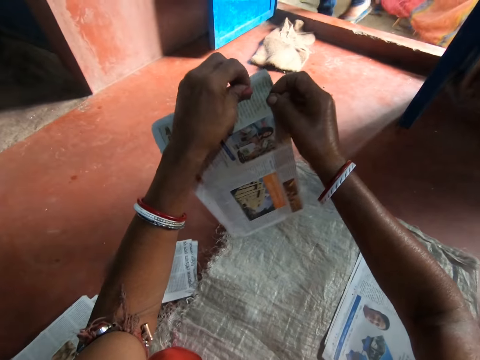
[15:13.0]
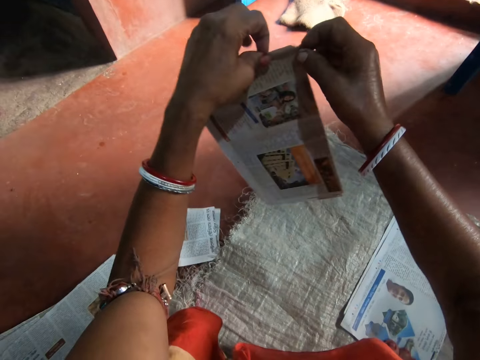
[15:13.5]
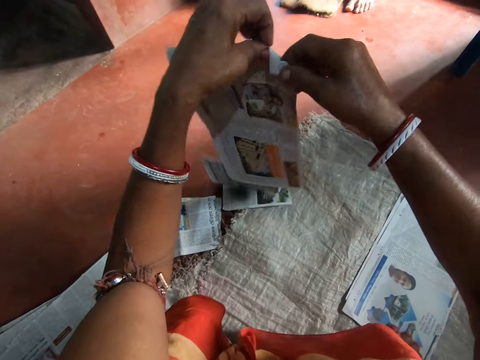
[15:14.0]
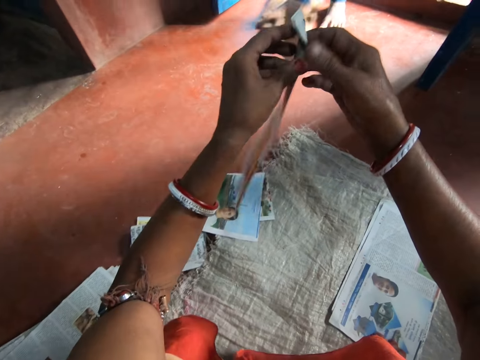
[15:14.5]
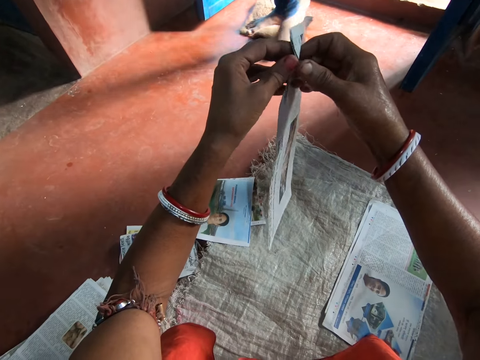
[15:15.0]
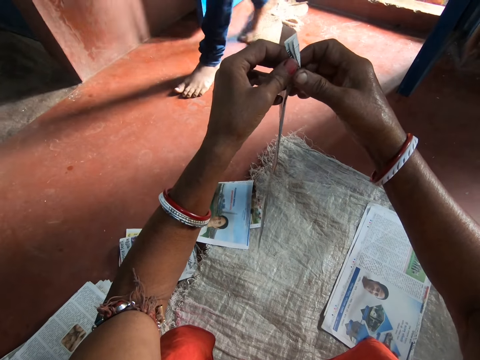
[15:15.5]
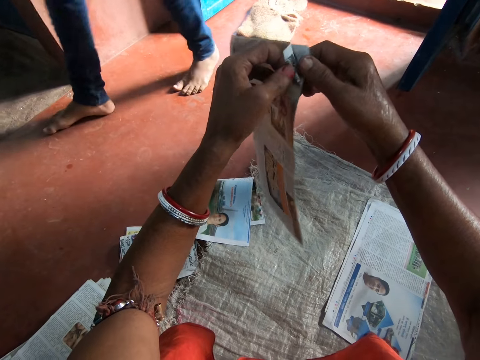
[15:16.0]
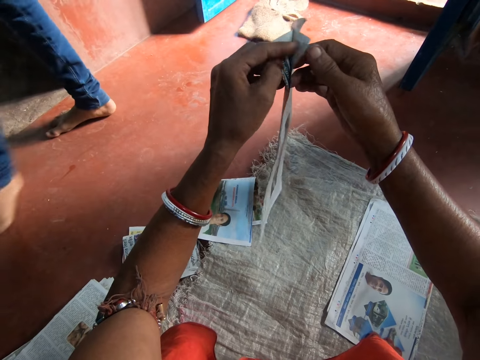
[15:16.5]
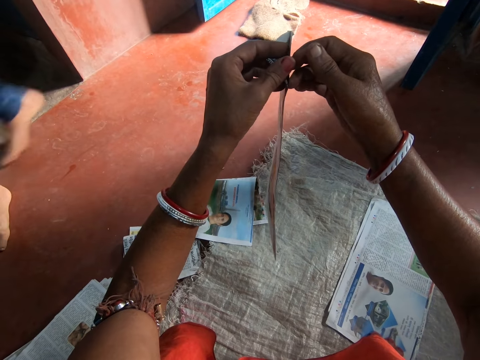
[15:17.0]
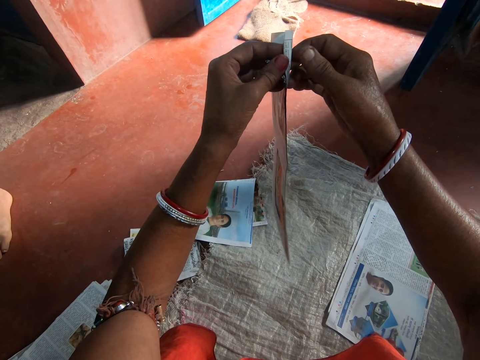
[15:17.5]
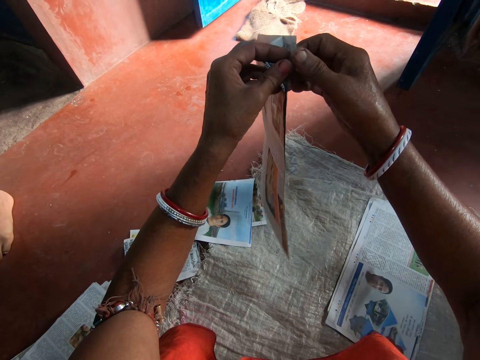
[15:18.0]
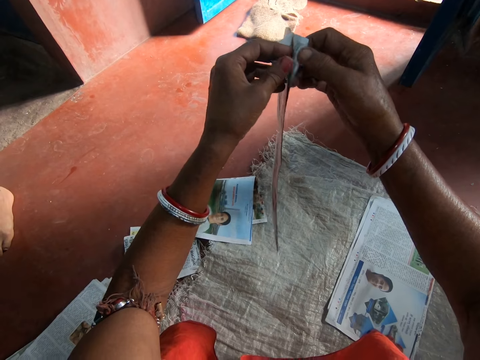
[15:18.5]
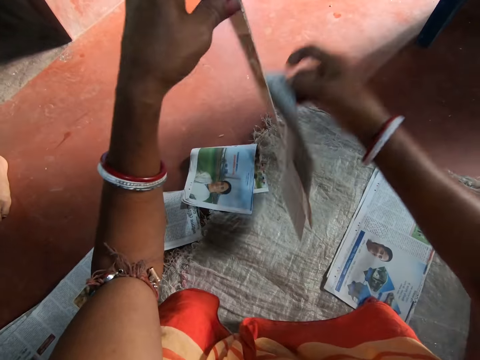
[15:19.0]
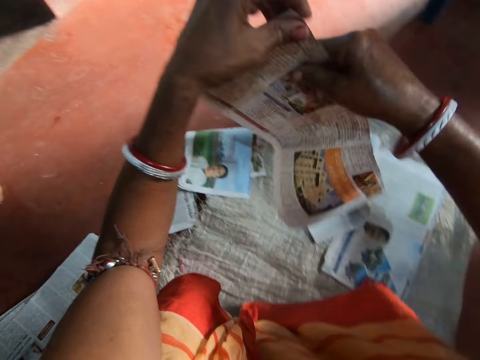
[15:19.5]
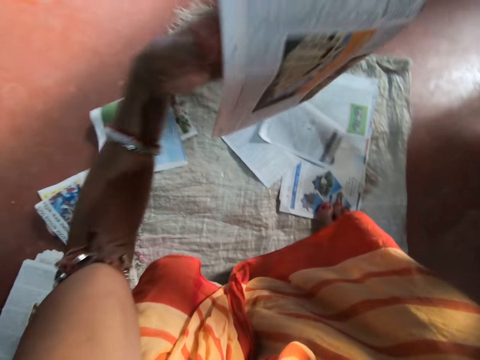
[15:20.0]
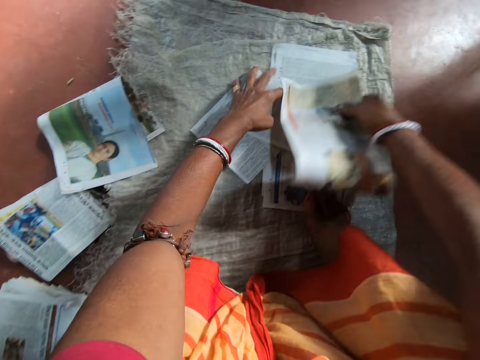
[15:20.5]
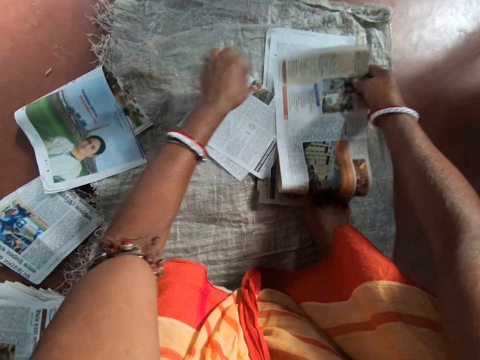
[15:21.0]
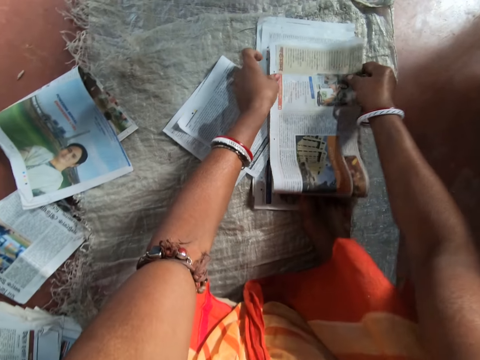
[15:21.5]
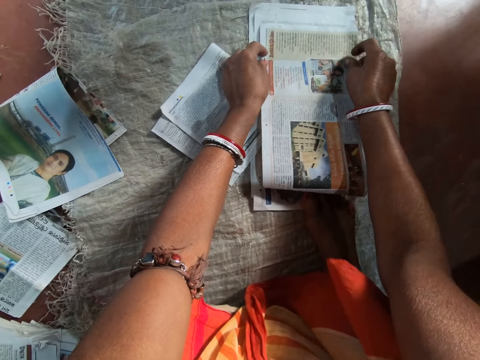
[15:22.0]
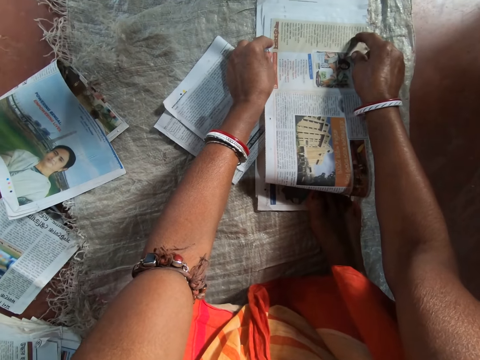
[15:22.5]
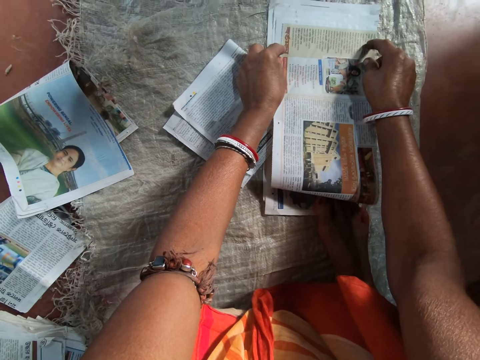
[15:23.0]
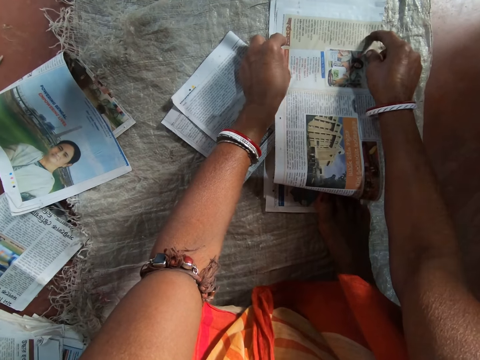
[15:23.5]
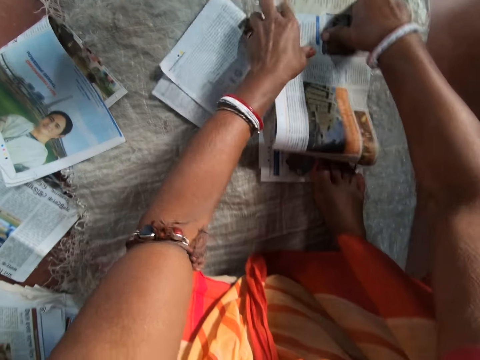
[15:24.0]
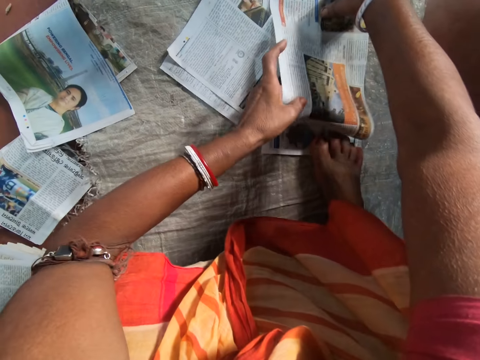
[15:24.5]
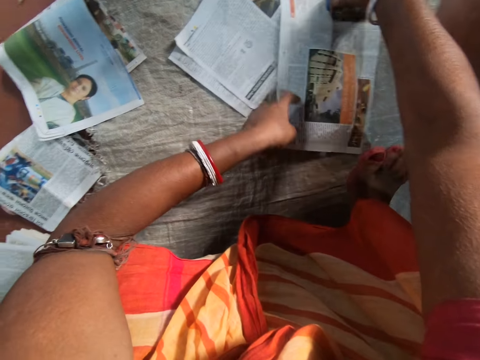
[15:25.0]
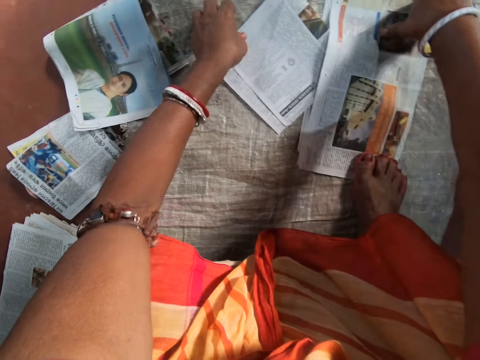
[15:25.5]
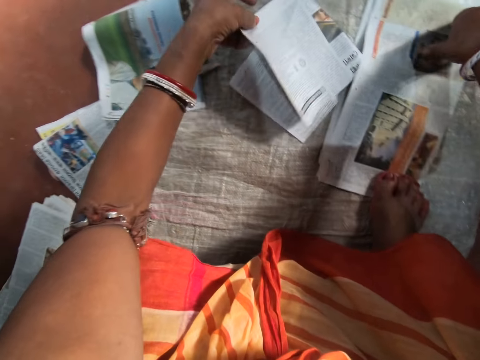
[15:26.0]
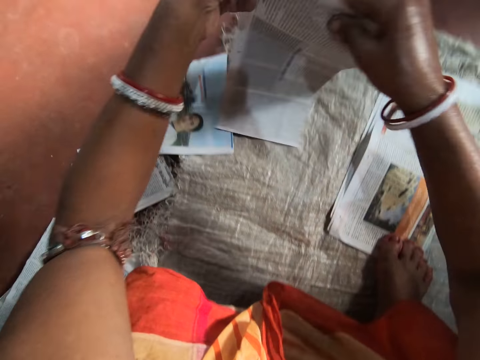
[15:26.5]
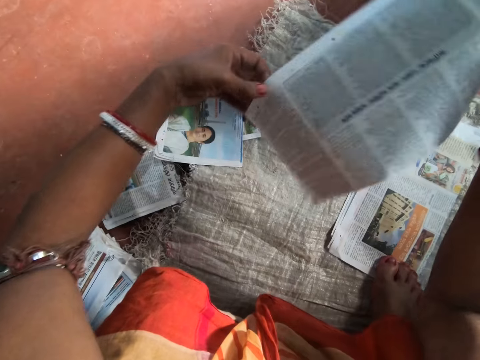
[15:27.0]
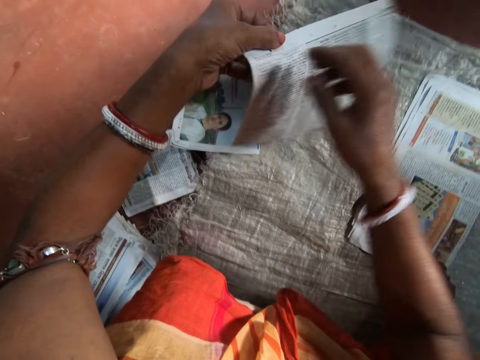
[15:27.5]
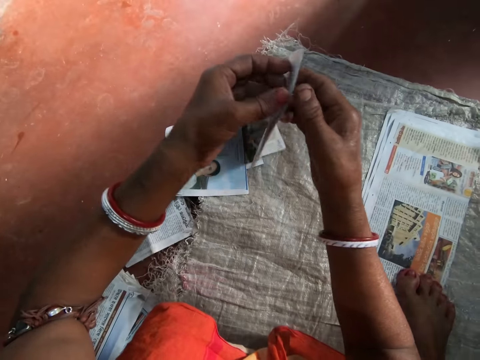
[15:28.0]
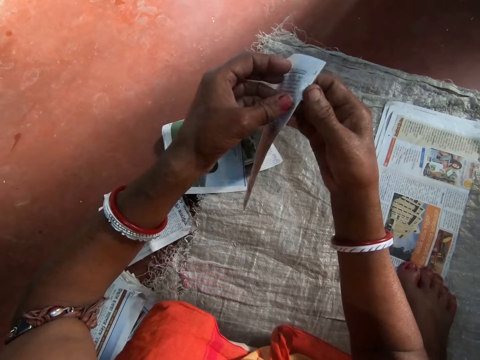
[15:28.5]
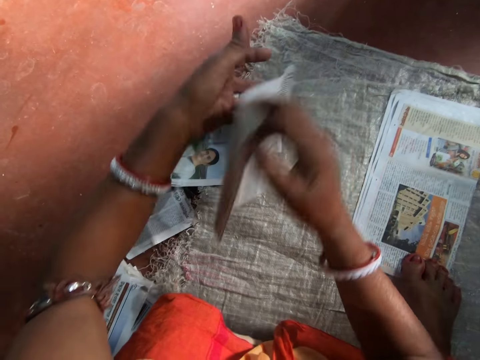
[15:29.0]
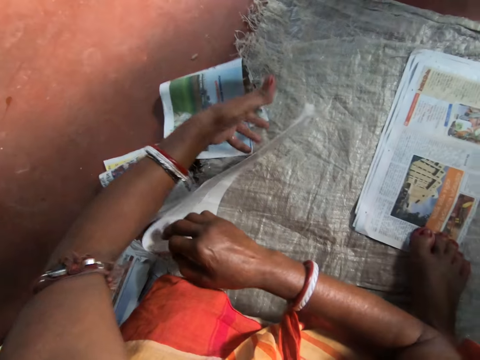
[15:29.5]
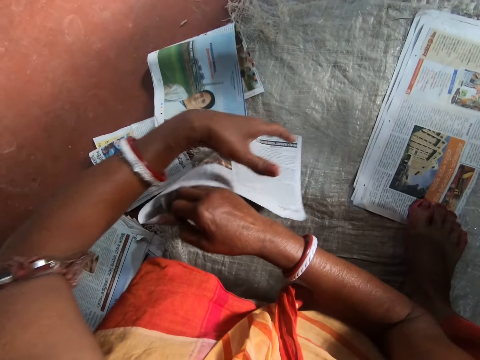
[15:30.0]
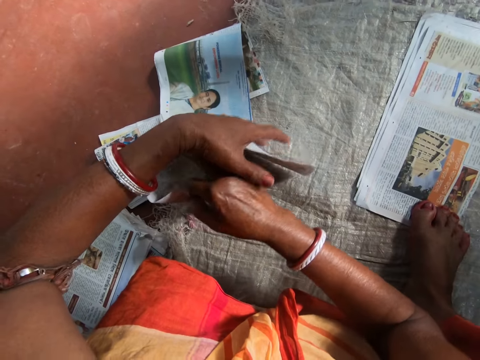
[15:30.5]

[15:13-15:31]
A man walks into the shed. The camera wearer separates the newspaper with her hands. She drops the newspaper in her right hand on the sack. She moves the newspaper on the ground with her left hand. She places the newspaper on the sack with her hands. She holds the newspaper on the sack with her right leg. She picks the newspaper from the sack with her left hand. She checks the newspaper with her hands.

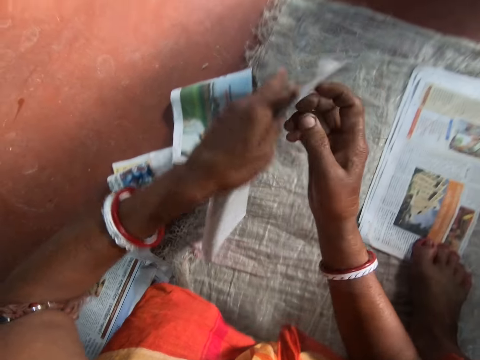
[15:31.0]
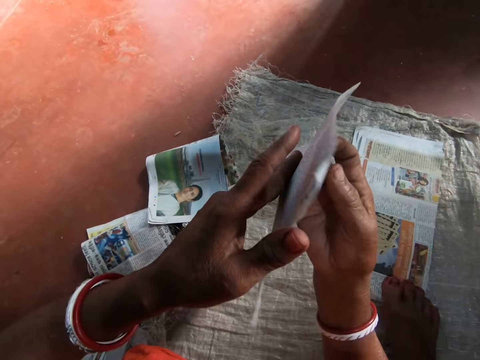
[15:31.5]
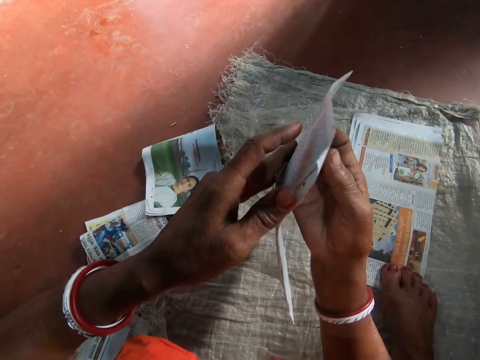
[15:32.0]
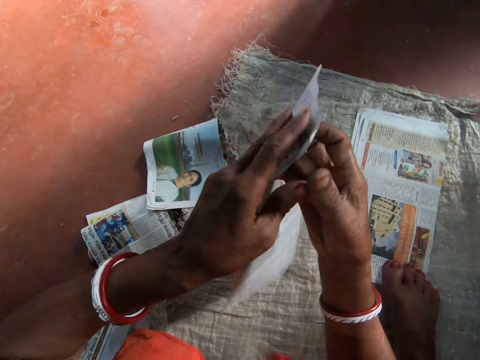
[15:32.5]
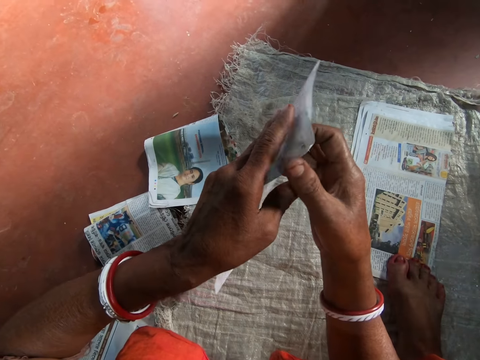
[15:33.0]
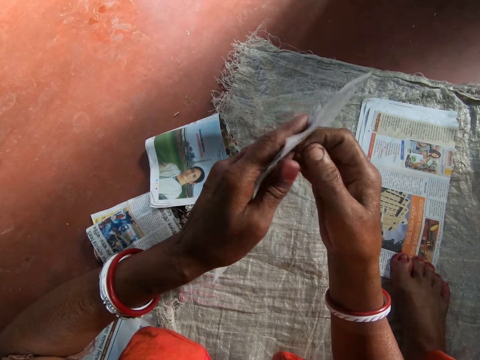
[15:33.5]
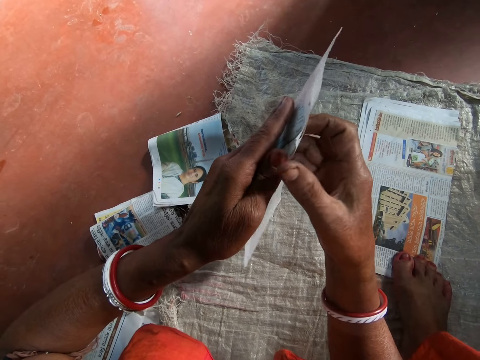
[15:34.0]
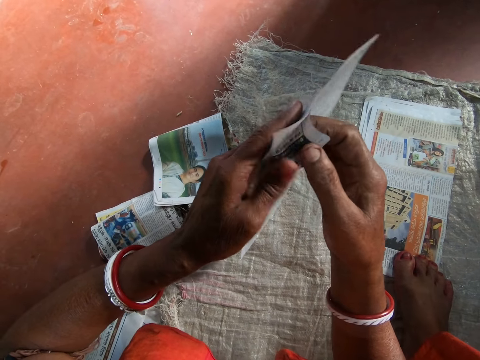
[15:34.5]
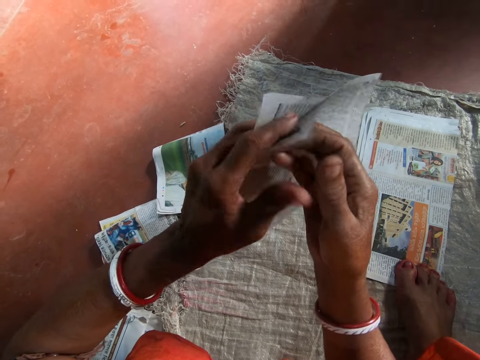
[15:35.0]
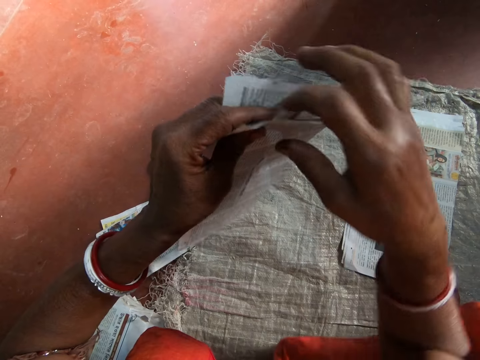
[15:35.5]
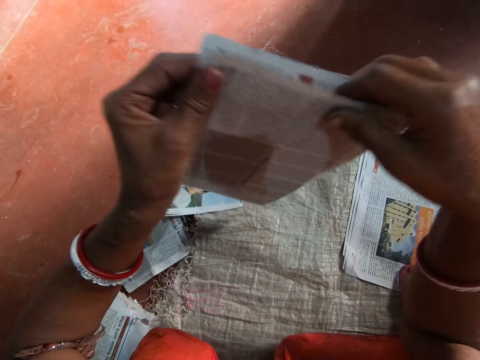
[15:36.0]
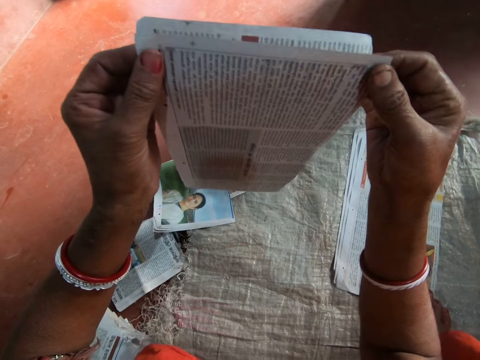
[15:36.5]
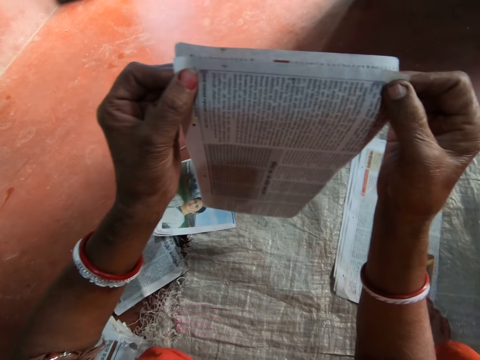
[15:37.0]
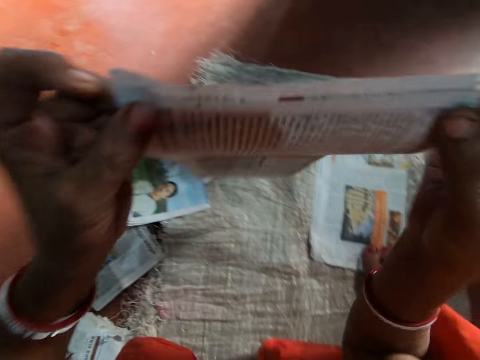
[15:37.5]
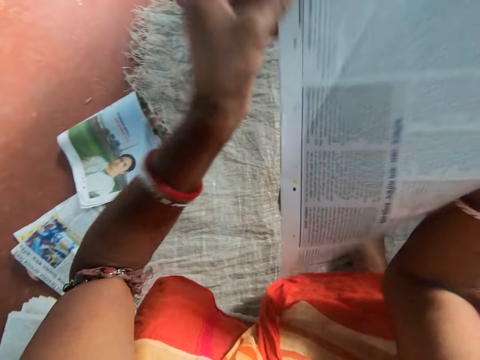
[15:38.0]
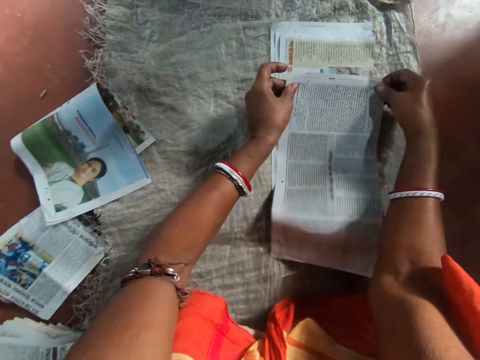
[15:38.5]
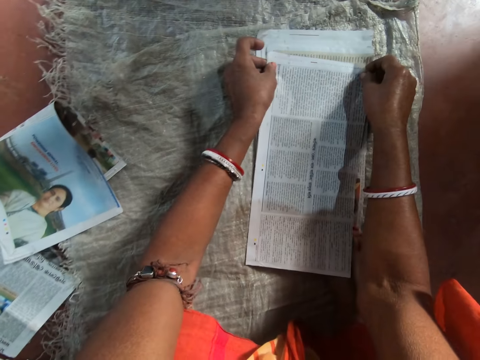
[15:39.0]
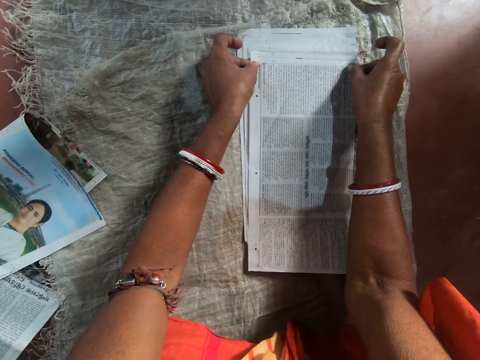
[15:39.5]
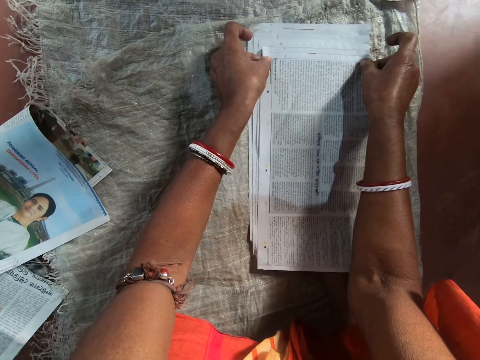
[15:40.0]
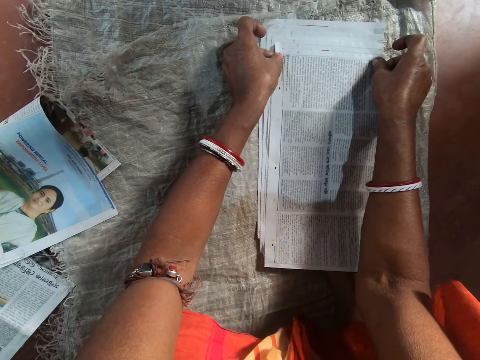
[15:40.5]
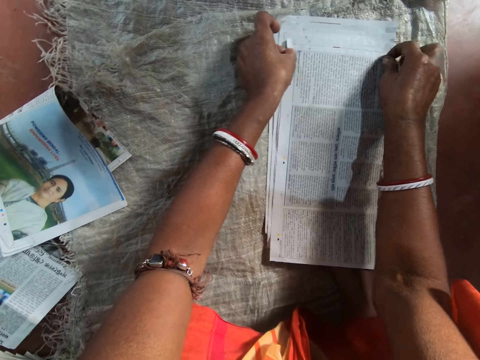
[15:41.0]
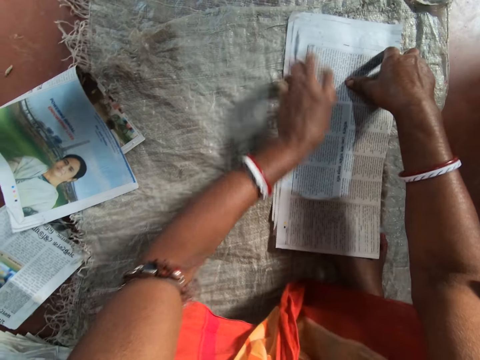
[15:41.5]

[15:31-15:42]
The camera wearer places the newspaper on the sack with her hands.
